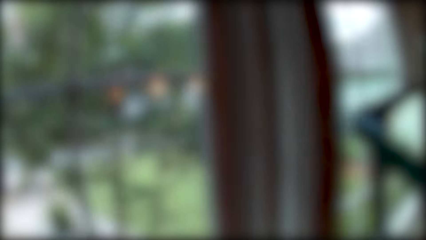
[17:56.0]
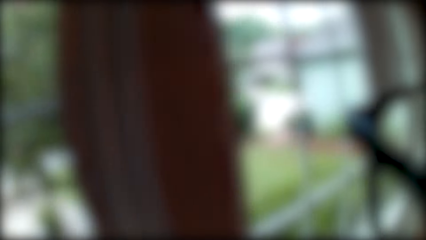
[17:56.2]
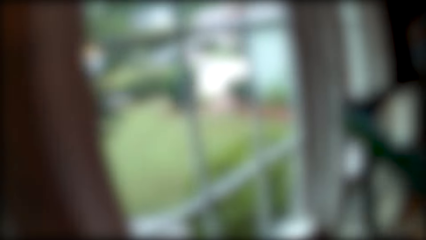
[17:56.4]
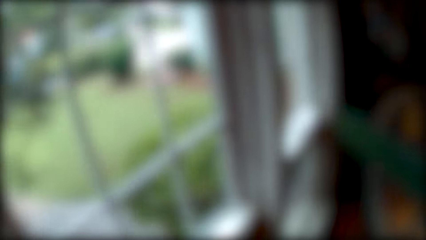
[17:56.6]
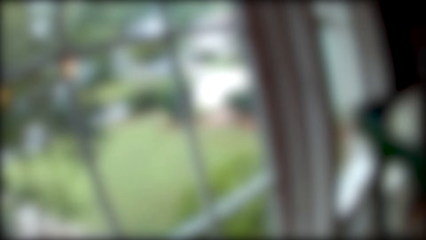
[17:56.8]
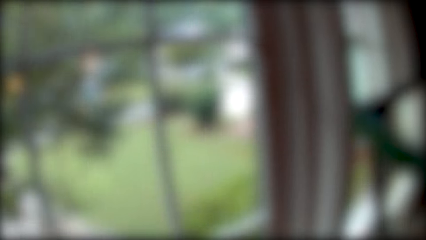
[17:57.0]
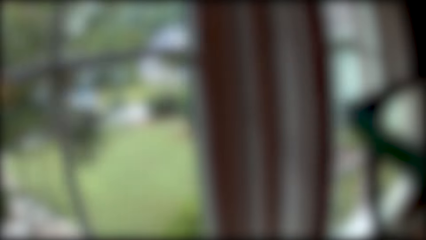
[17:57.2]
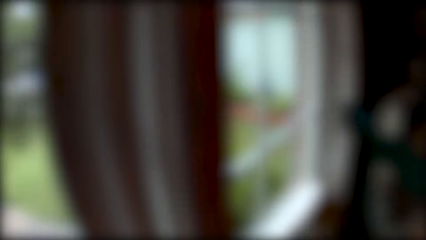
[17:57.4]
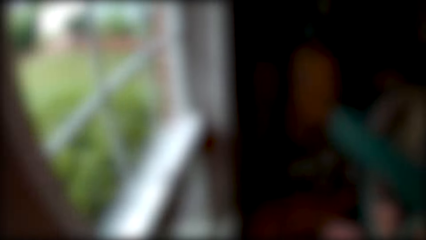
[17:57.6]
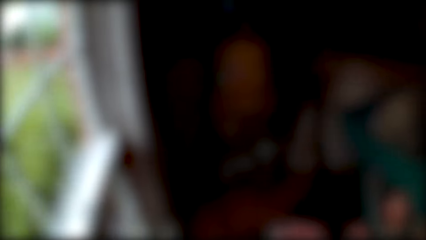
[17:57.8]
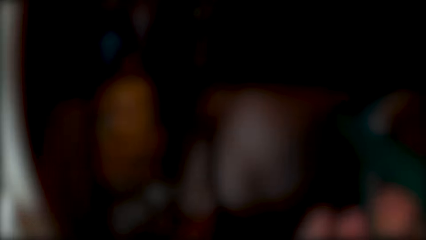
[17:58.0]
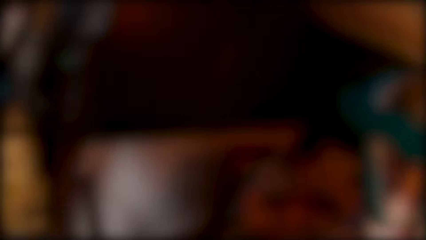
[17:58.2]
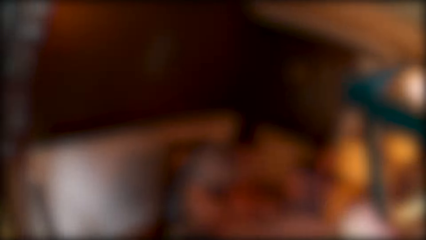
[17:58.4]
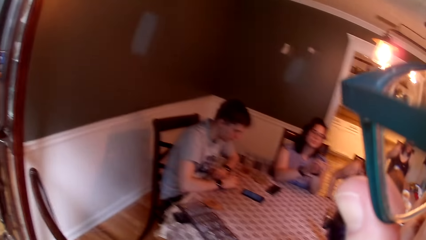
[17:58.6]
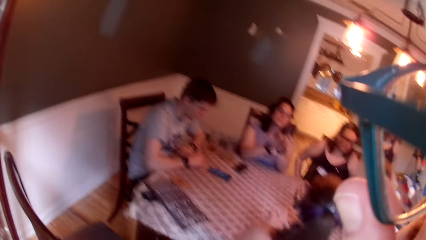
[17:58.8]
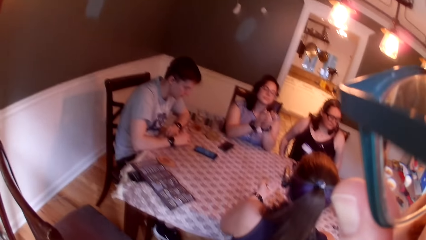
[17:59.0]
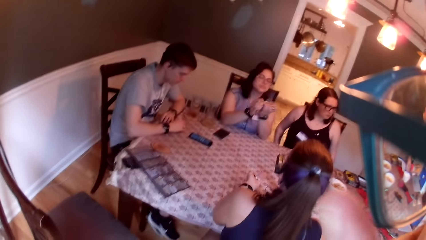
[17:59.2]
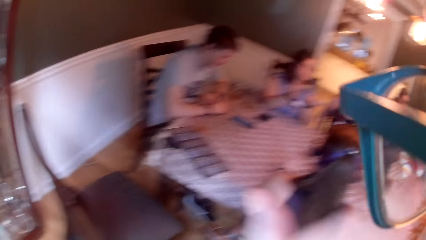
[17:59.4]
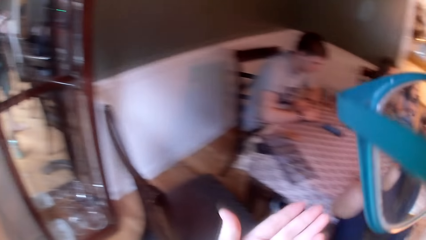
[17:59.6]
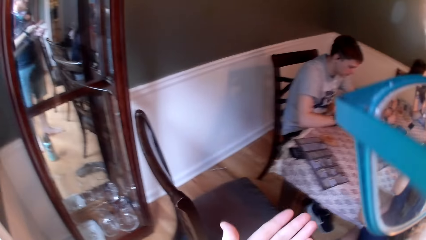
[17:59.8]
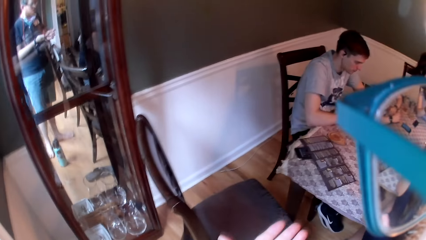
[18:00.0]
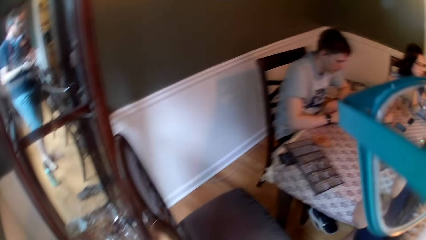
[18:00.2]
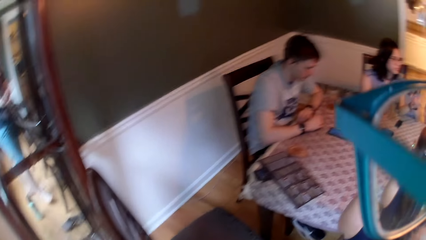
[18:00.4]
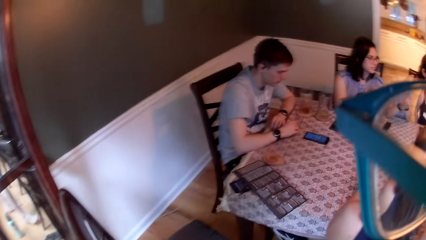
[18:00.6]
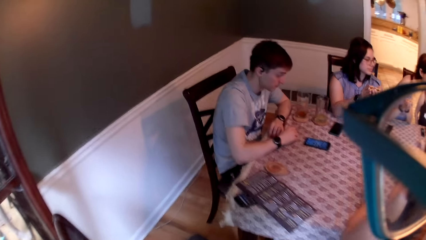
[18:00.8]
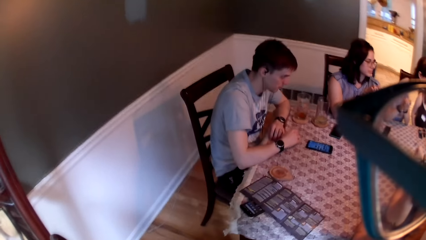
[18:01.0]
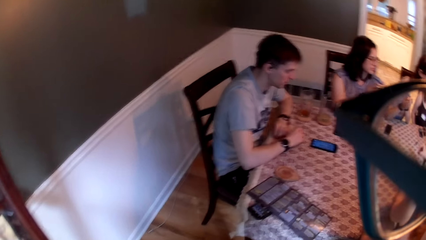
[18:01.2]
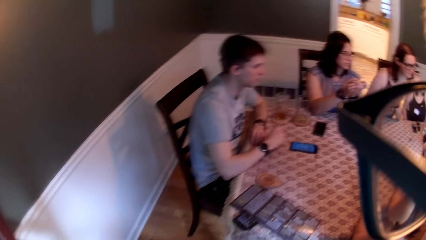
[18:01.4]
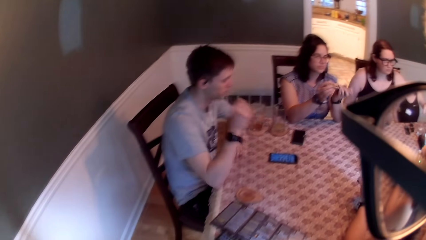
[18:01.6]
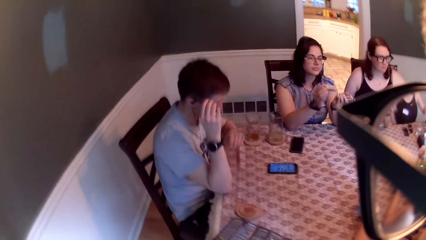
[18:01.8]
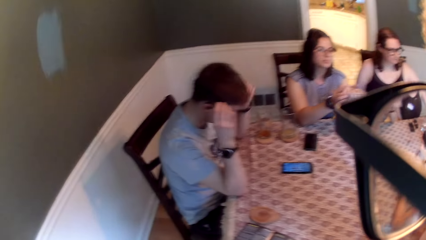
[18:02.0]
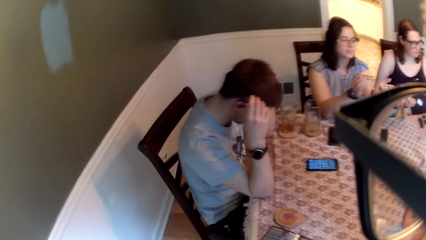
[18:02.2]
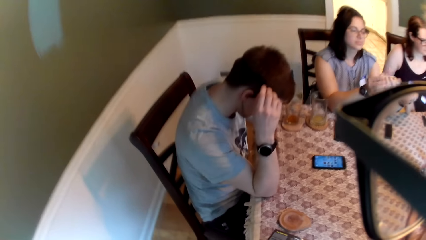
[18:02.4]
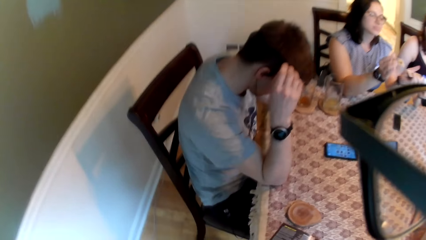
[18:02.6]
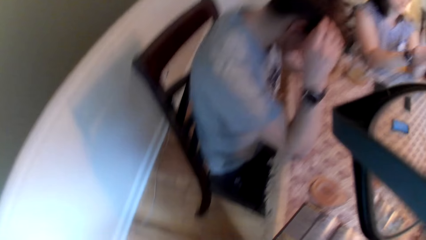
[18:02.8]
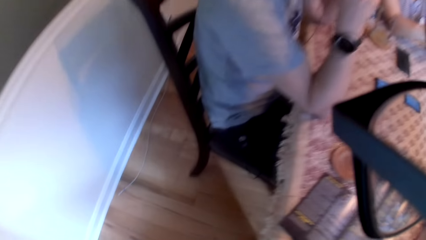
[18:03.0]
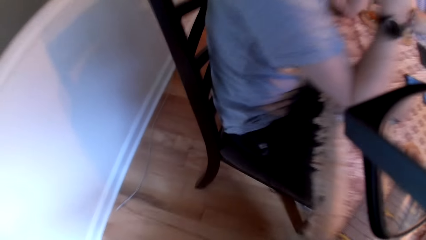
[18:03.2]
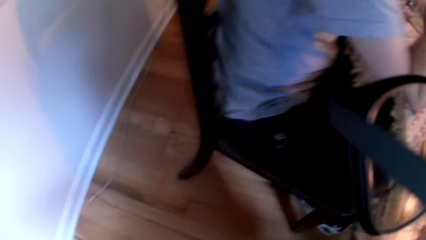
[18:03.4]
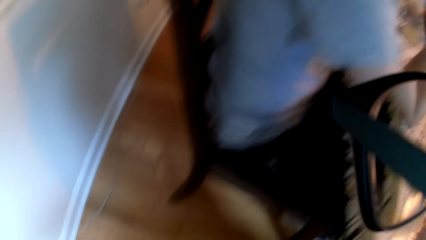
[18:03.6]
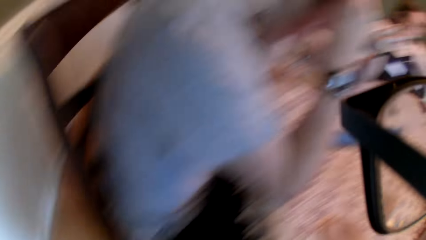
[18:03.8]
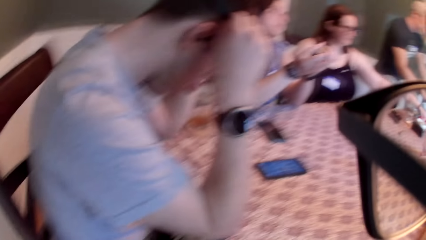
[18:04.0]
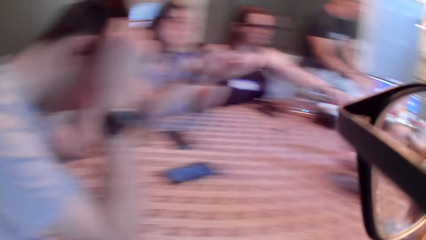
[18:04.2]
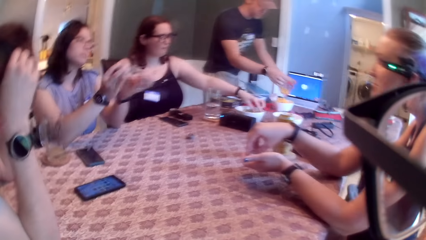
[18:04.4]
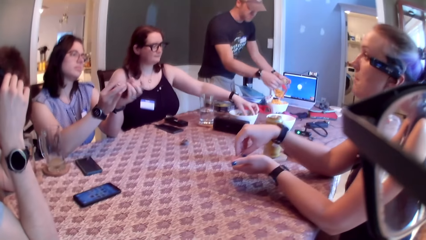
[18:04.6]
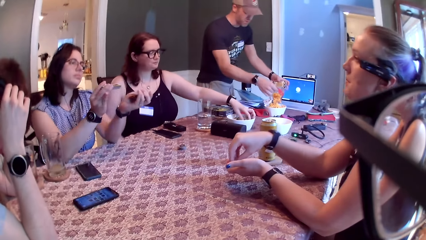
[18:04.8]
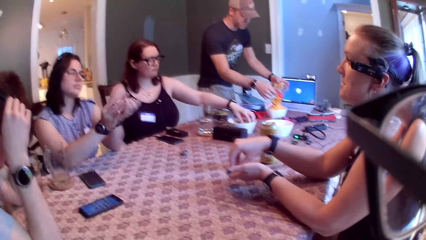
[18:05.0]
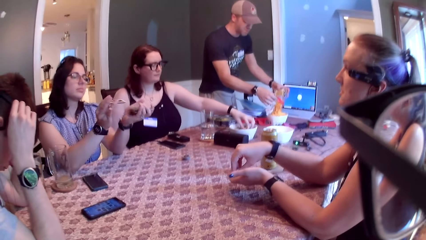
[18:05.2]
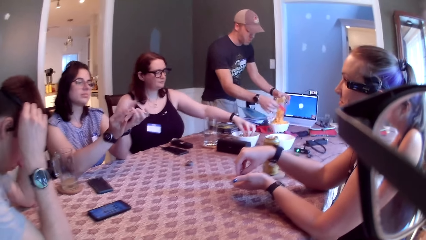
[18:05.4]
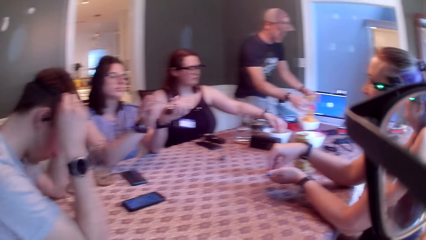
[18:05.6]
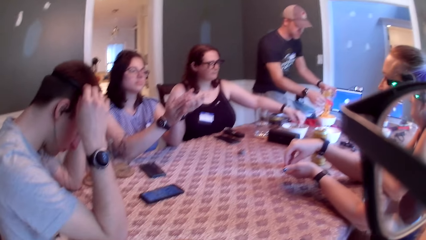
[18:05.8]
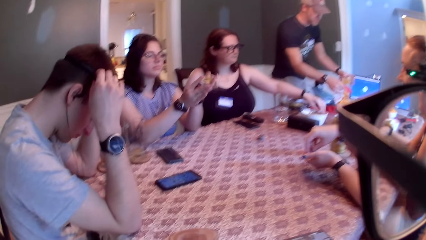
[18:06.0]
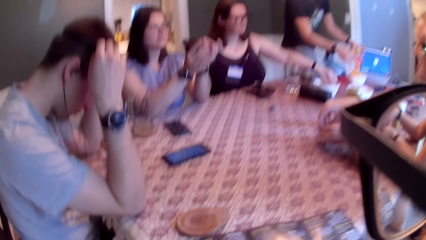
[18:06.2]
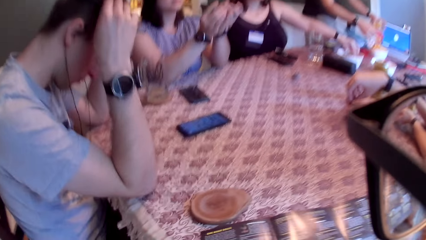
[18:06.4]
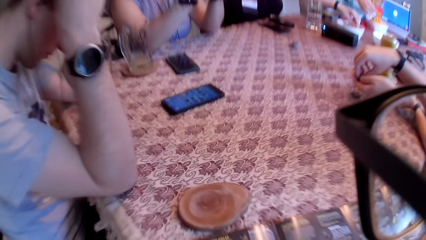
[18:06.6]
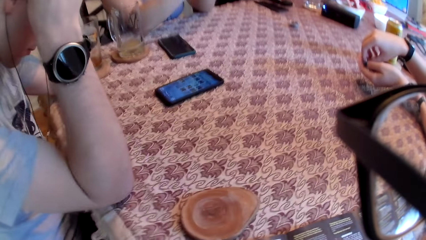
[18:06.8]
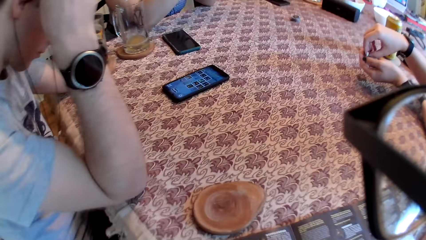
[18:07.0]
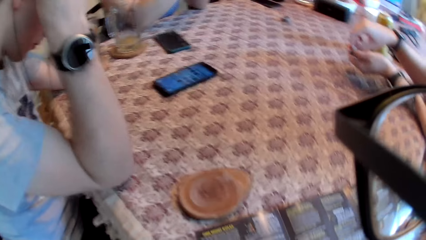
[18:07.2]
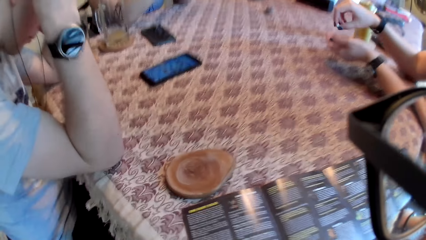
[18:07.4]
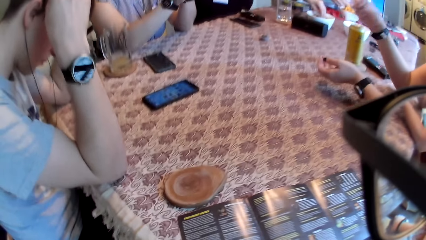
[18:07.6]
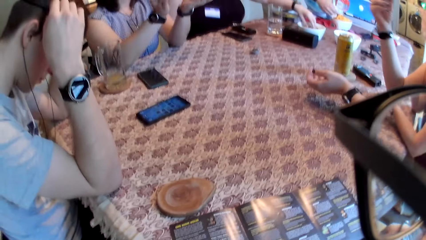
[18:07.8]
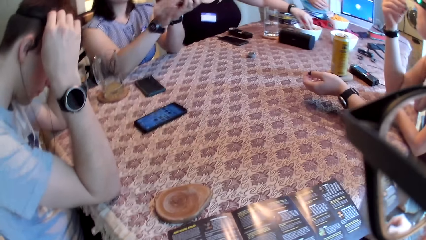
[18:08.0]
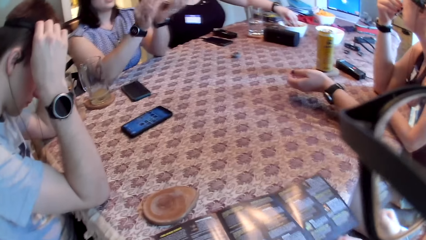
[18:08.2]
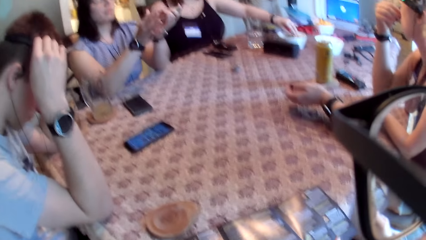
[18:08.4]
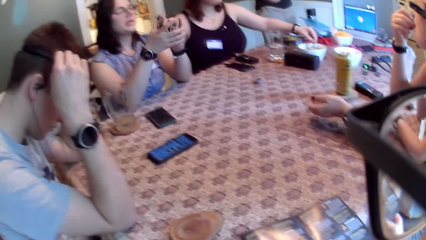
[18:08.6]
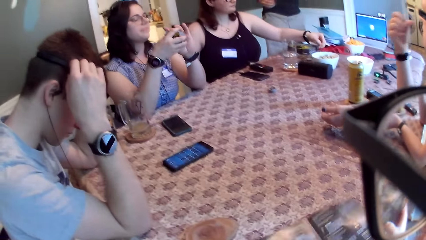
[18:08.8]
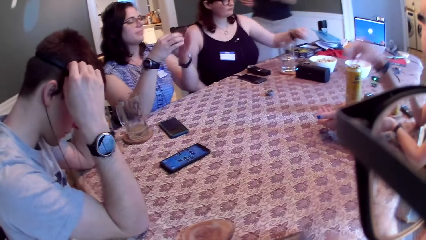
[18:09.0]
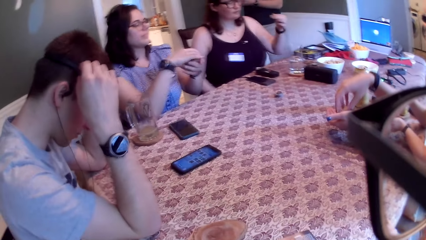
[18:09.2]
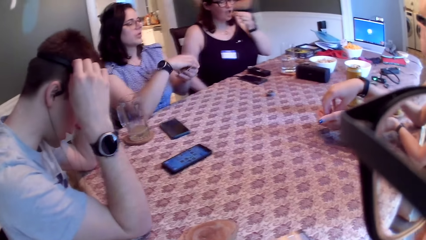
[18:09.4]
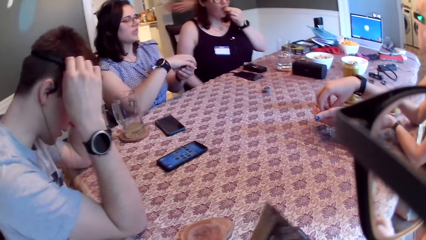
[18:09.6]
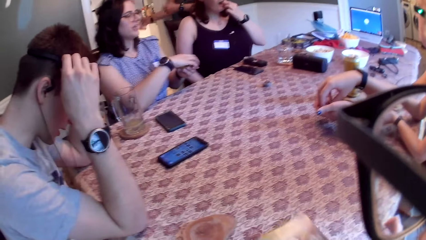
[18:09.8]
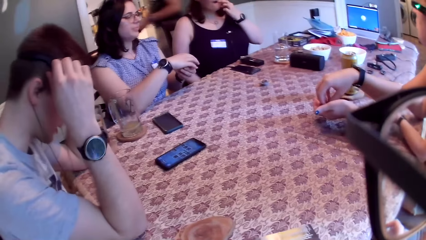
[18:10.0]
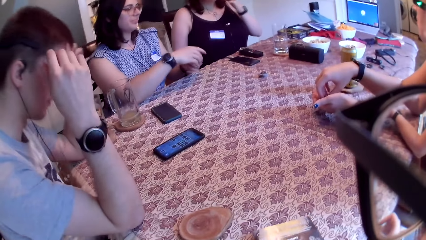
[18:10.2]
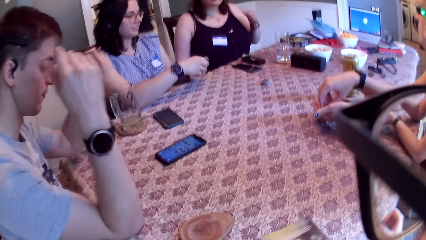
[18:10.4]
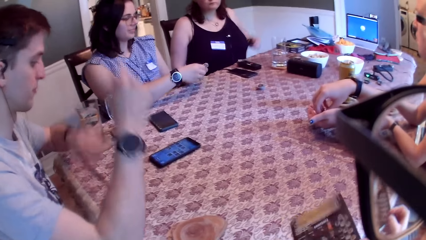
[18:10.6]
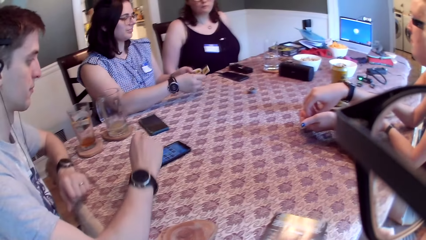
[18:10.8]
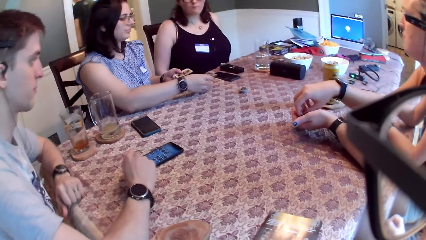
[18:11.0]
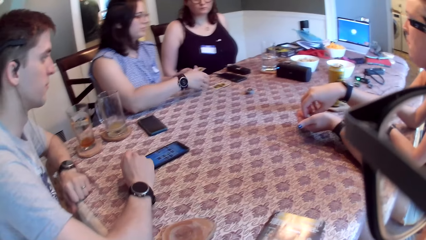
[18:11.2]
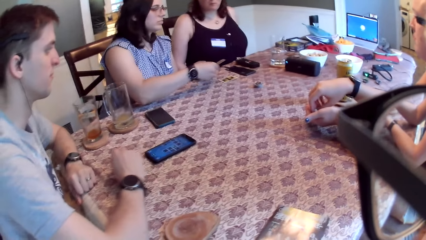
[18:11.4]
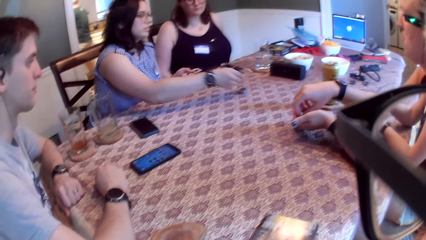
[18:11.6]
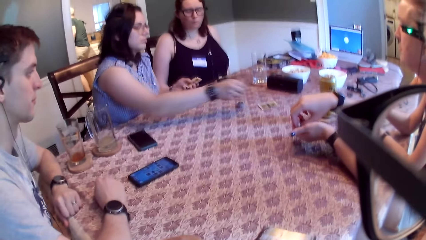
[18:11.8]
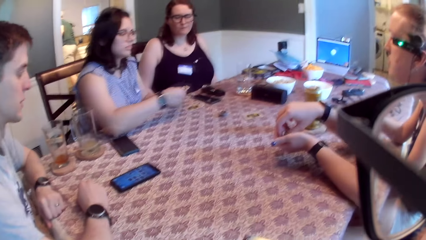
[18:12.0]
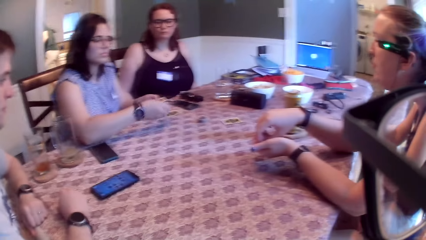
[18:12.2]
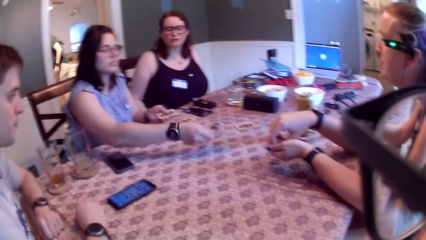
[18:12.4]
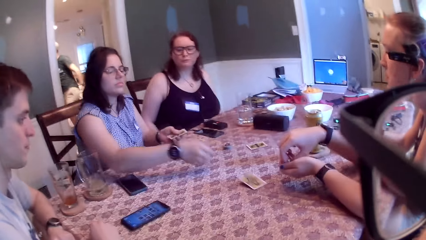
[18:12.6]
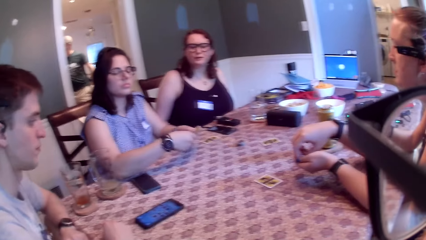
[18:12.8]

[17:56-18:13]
The camera wearer lowers his left hand from his face. A man puts his hands on his head. The camera wearer sits on his chair. Another man pours chips from a nylon into a bowl on the table. A woman converses with another woman. A third woman takes chips from the bowl of chips on the table with her right hand. The first woman takes chips from her left hand with her right hand. The first woman puts the chips in her mouth. The camera wearer folds the manual on the table with both hands. The other man walks into the kitchen. The first woman takes chips from her left hand with her right hand. The third woman puts chips in her mouth with her right hand. The first man lowers his hands on the table. The second woman drops a card on the table for the third woman with her right hand. The second woman drops a card on the table for the other man with her right hand. The second woman drops a card on the table for the first woman with her right hand. The third woman converses with the second woman.
